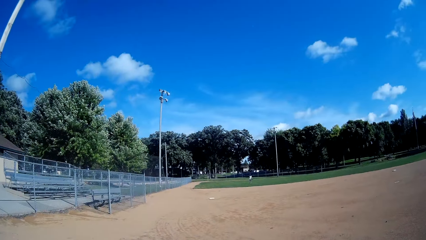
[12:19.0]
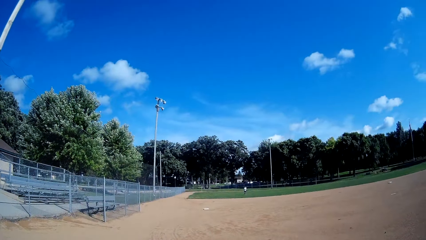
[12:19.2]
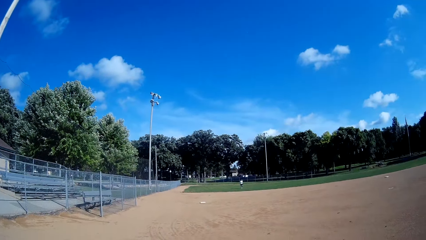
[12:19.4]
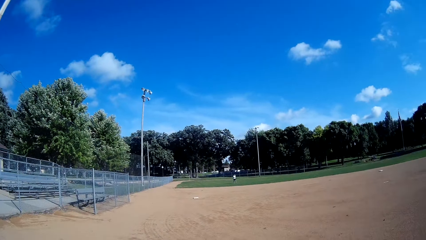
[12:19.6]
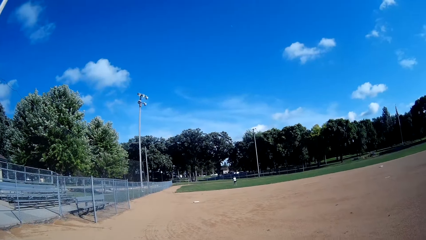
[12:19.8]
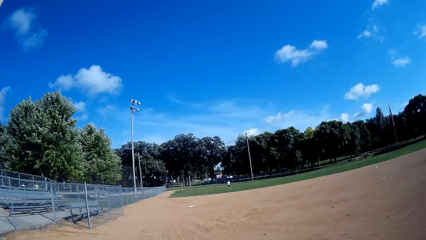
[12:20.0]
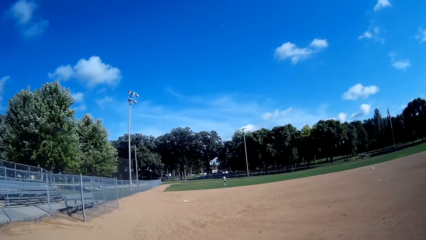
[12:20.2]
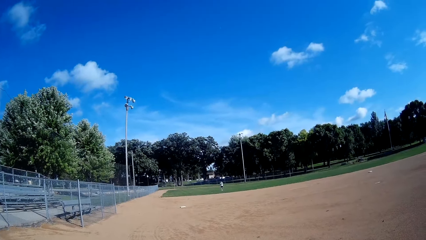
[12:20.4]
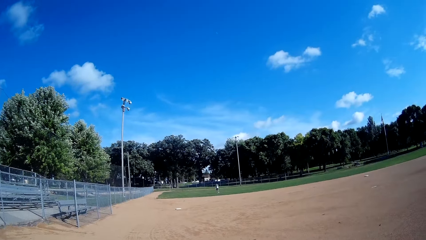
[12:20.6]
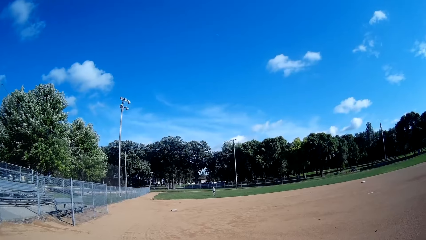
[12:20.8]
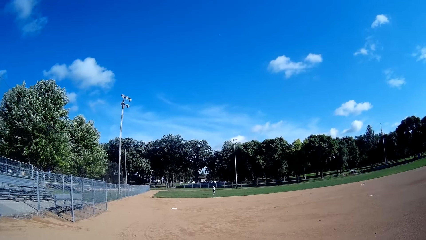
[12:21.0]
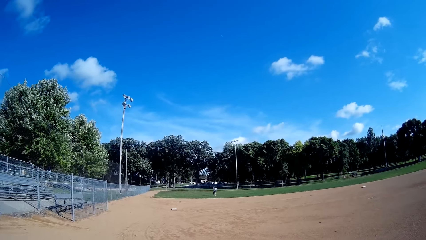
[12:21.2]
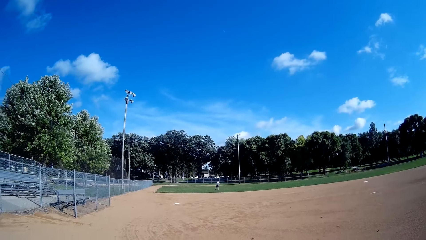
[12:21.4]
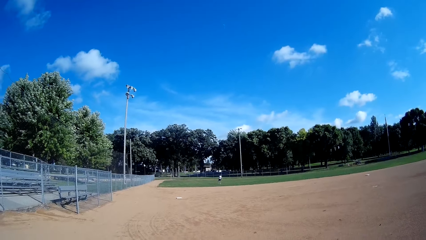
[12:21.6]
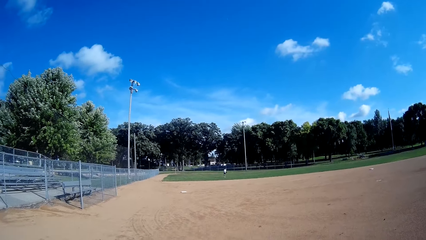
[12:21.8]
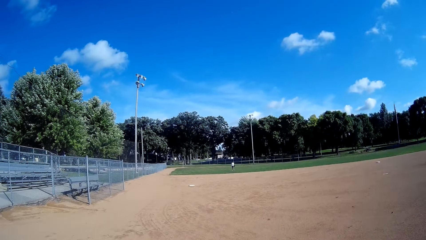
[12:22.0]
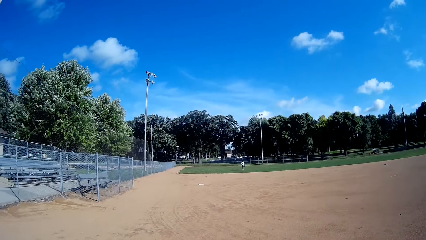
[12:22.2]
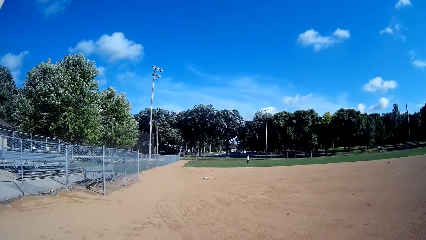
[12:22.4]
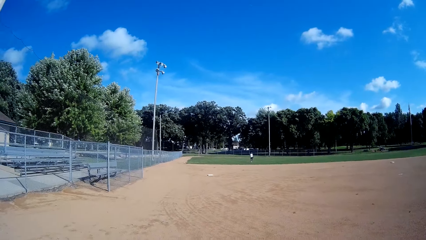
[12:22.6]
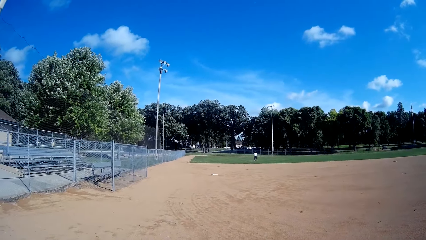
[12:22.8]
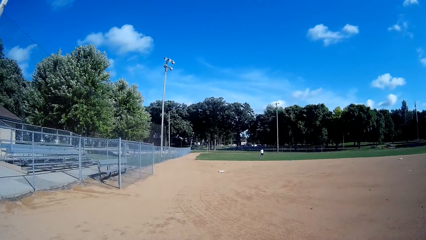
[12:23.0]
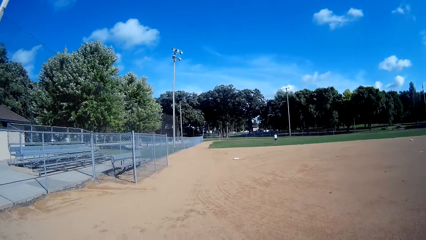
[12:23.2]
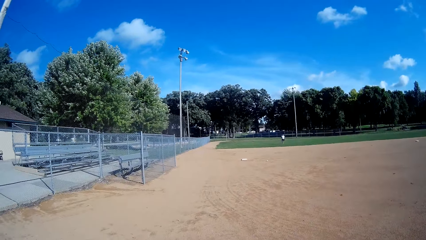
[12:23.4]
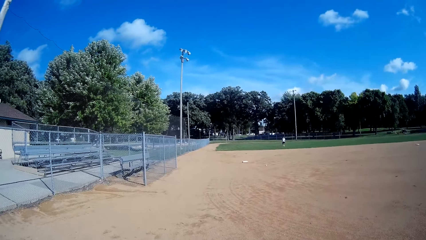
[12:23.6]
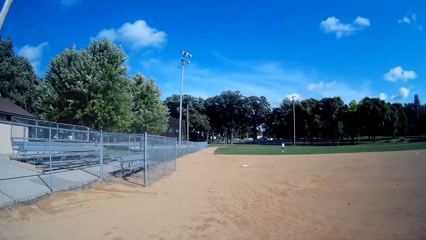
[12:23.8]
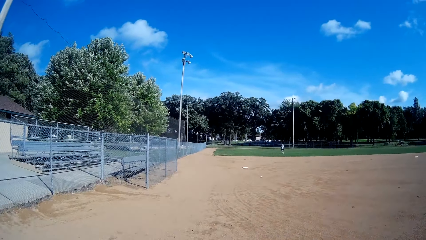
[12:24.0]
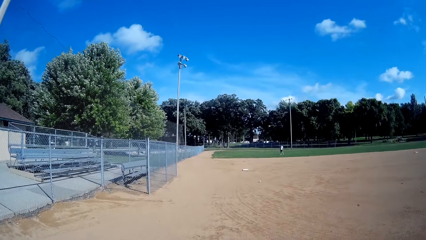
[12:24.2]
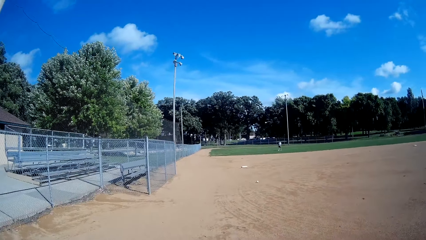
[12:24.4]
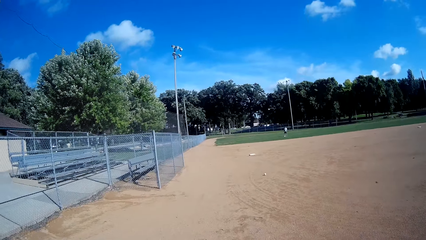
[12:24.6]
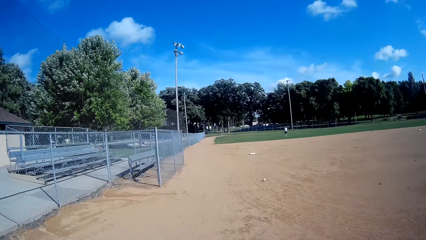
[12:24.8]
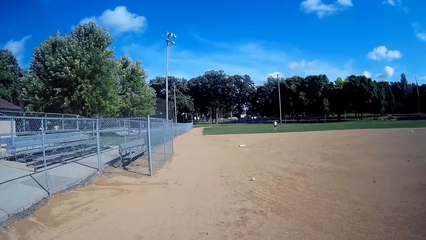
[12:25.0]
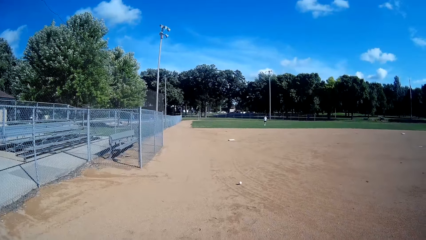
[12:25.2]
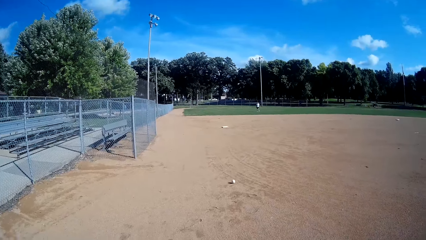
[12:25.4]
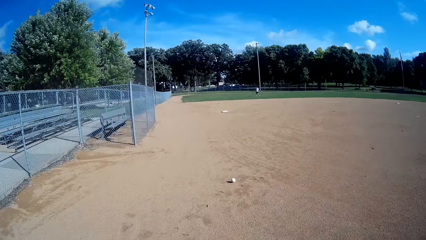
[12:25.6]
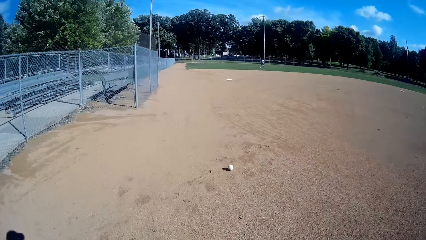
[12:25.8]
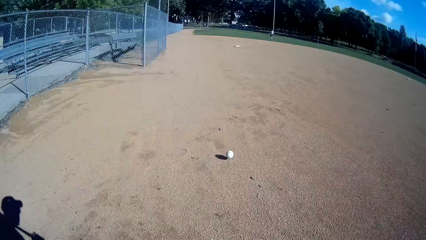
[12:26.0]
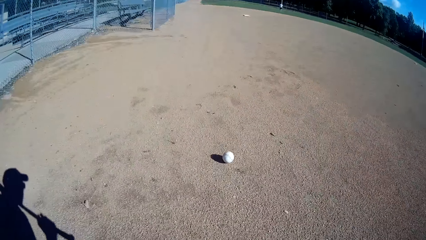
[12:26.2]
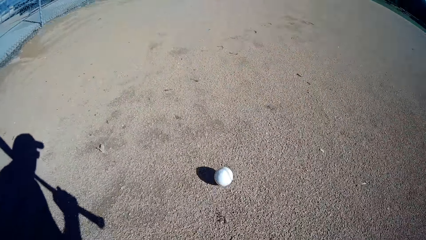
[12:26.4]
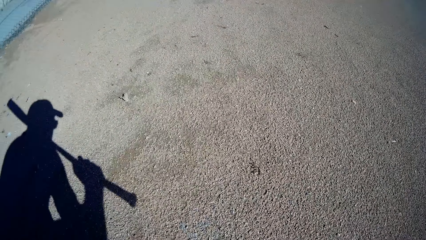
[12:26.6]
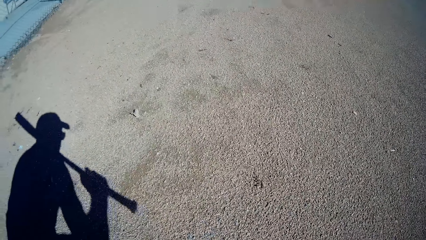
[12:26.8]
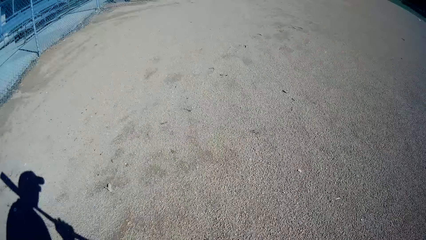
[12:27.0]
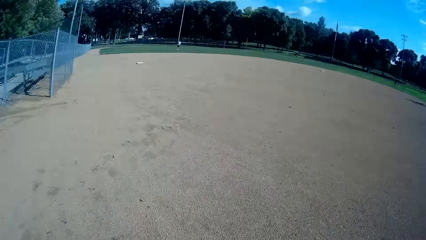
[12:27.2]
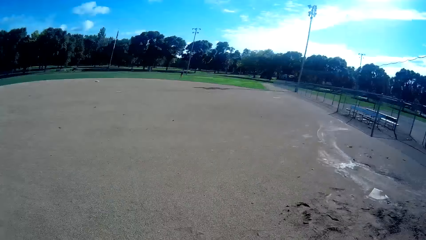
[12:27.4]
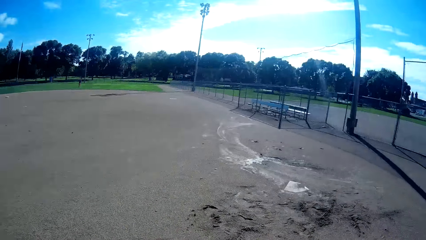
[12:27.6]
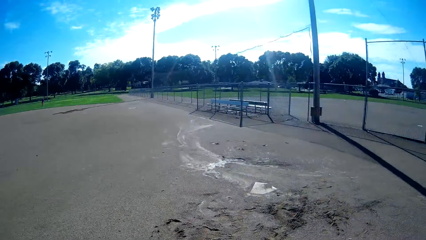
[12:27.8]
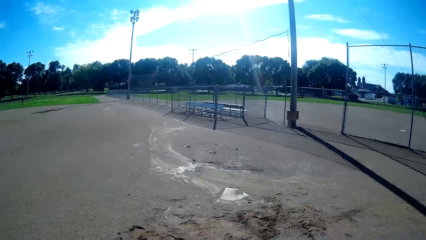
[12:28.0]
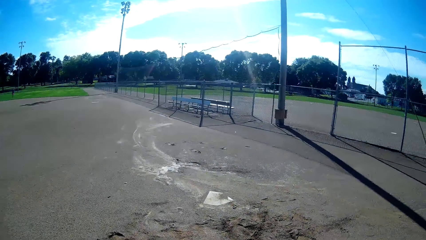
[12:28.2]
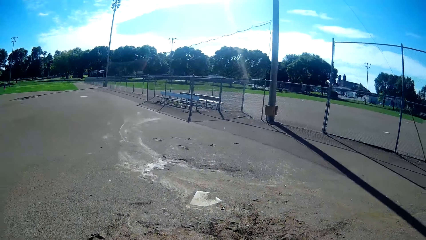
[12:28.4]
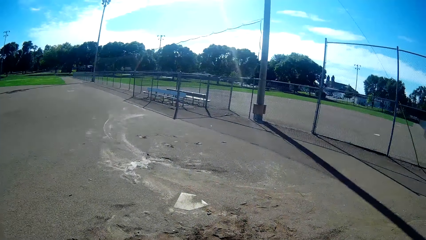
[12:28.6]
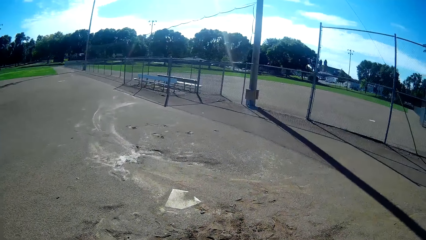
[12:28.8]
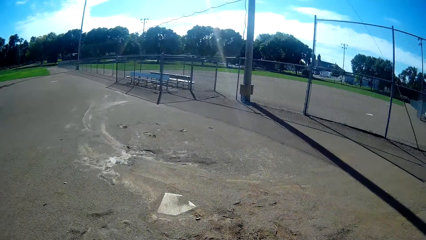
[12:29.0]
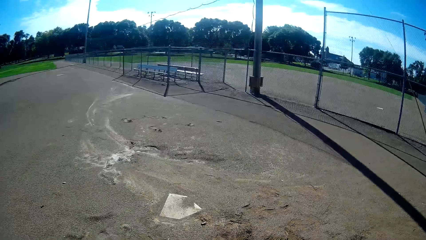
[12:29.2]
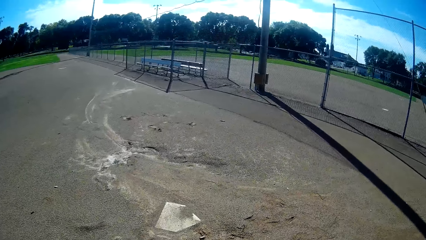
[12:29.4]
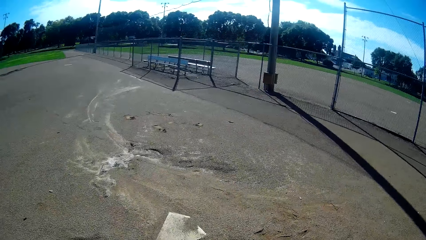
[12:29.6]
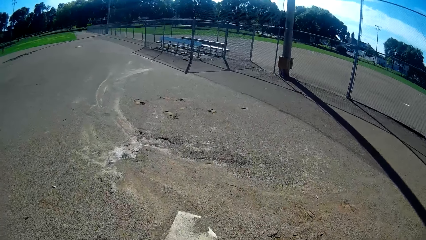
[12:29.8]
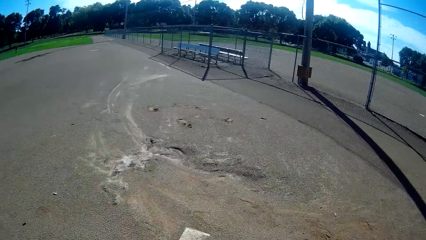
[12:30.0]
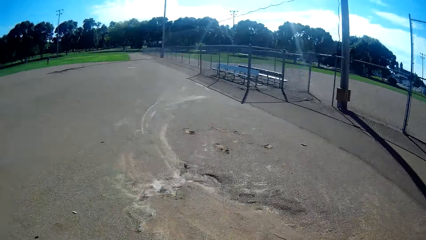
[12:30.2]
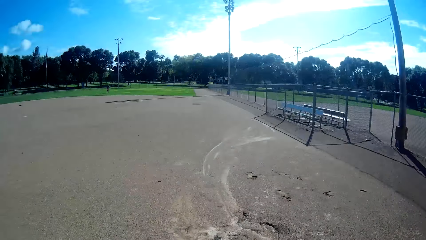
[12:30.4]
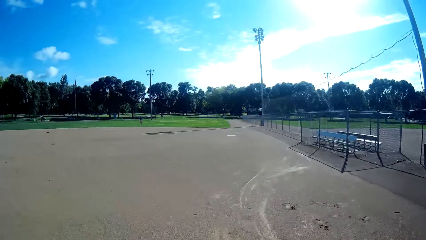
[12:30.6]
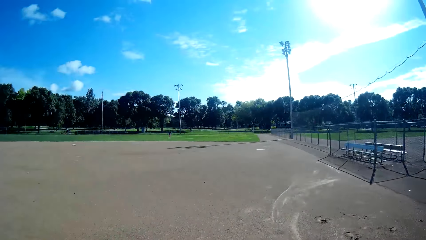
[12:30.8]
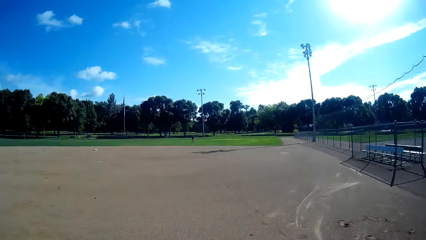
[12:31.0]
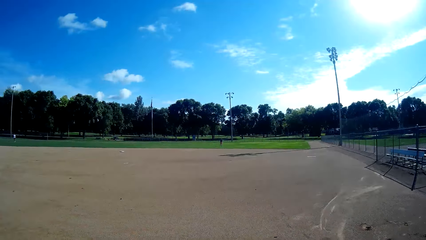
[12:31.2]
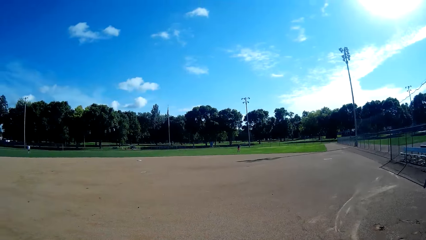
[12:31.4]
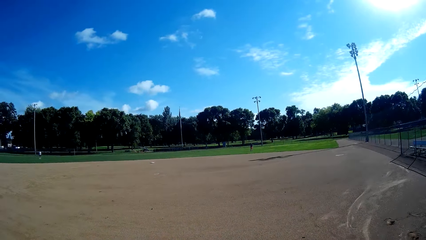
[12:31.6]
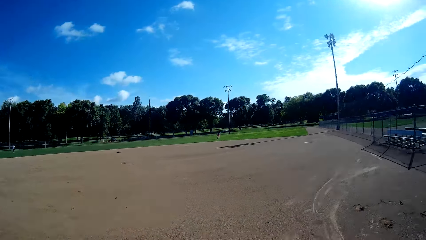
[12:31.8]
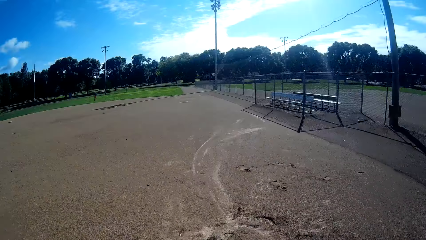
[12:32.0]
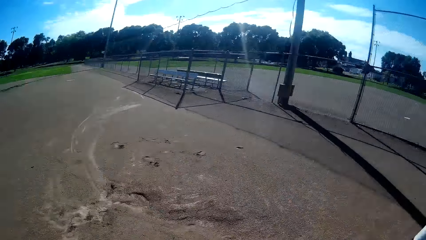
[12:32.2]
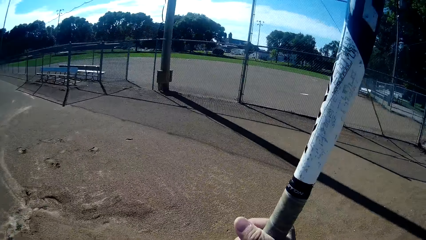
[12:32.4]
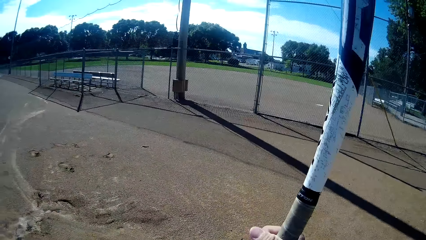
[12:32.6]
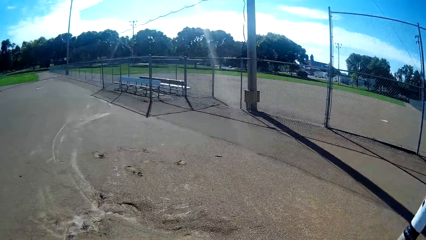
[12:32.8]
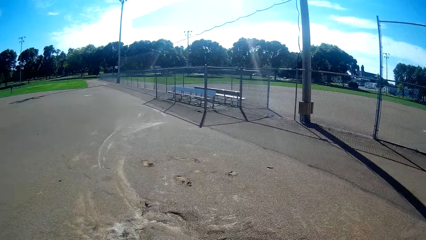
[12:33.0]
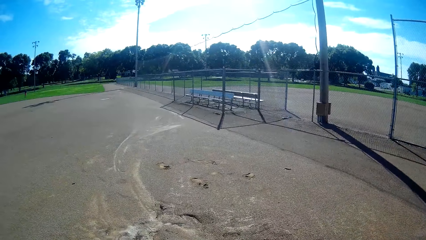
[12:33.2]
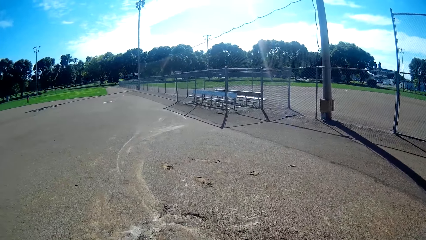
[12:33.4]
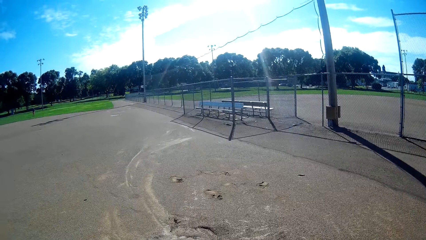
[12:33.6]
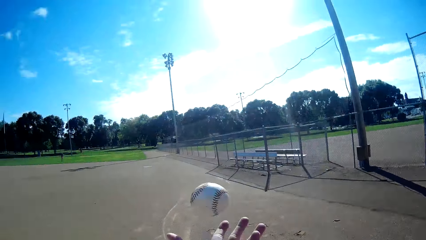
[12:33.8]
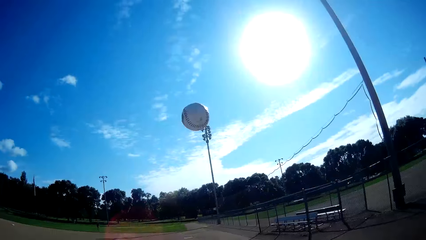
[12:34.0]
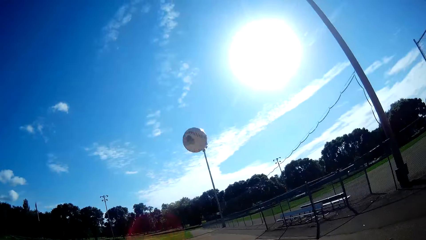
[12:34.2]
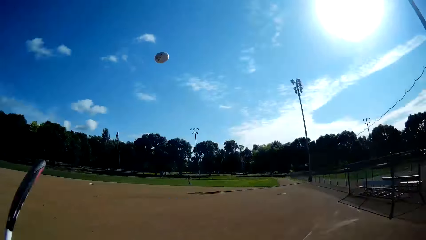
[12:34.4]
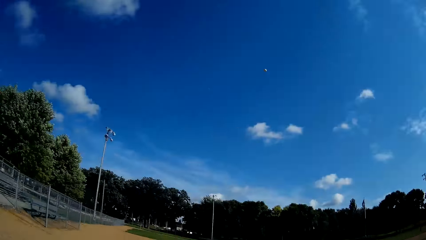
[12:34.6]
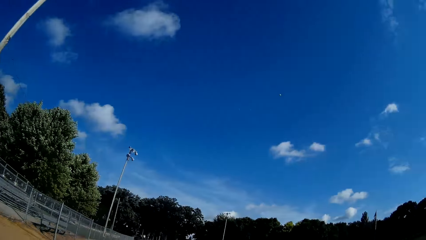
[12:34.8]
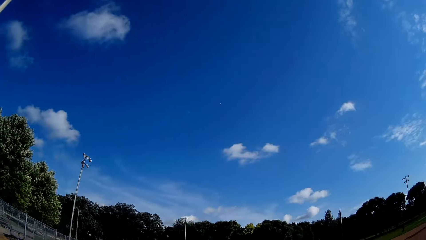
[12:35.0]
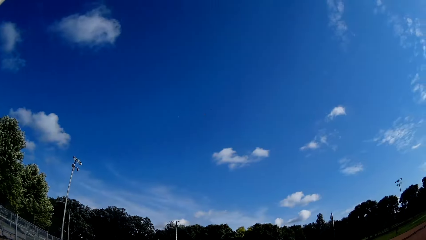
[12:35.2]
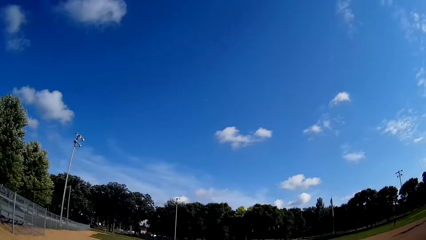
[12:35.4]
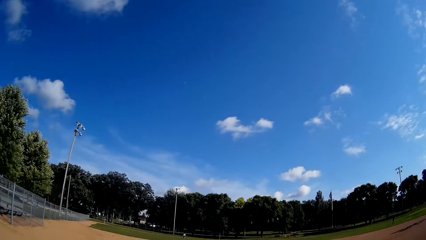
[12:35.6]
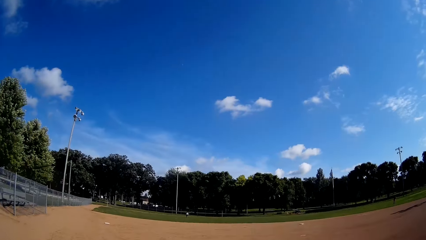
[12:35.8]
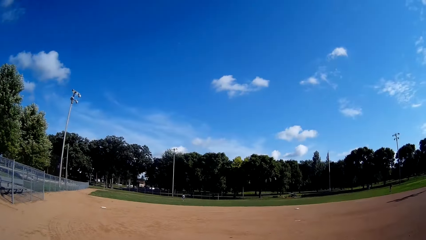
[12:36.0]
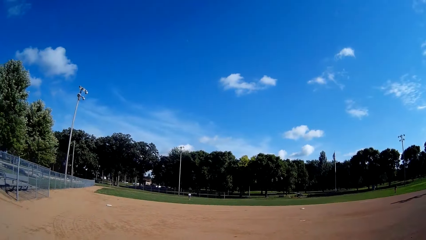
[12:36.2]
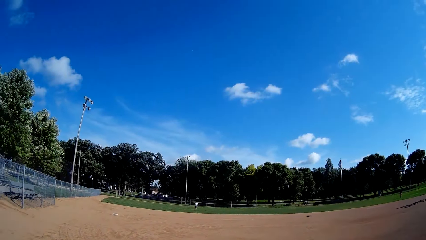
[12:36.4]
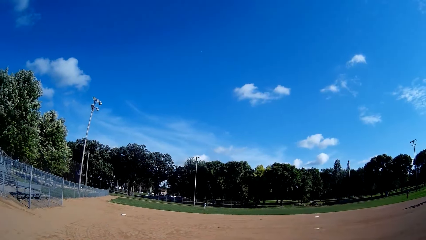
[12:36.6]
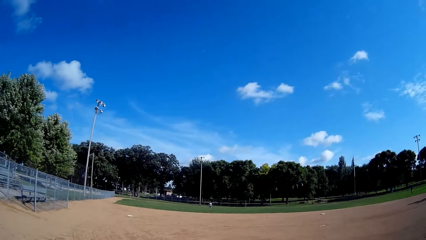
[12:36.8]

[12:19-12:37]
A man walks forward. The man throws the baseball to the camera wearer. The man hits the baseball with the baseball bat in his hand. The camera wearer looks at the baseball on the ground. The man moves backwards. The camera wearer catches the baseball. He looks around and throws the baseball up. He hits the baseball with the baseball bat in his hand. He looks at the baseball.
